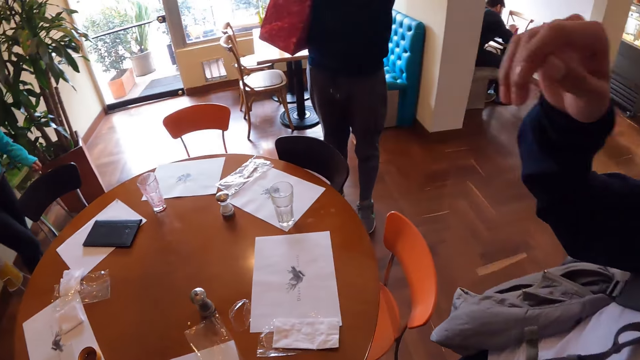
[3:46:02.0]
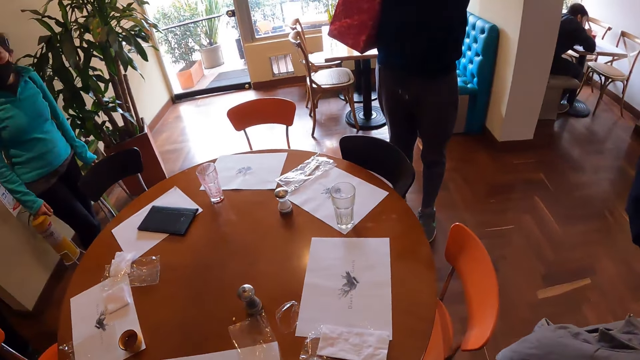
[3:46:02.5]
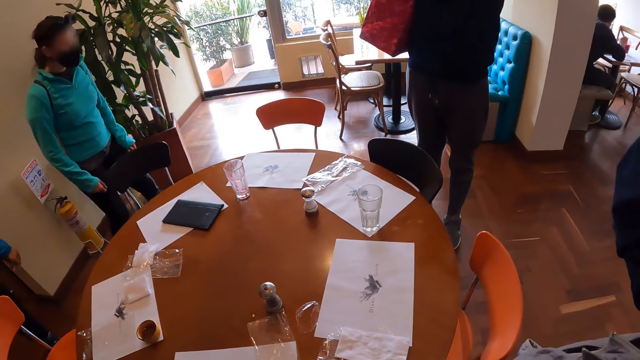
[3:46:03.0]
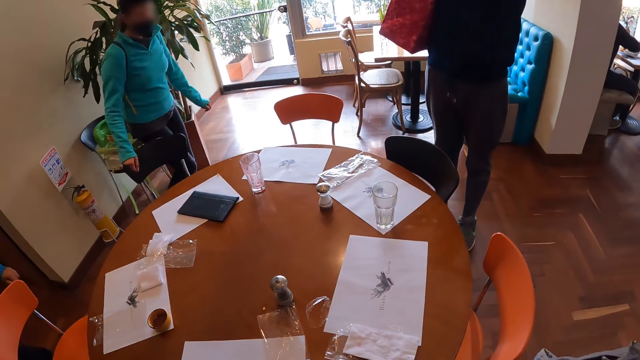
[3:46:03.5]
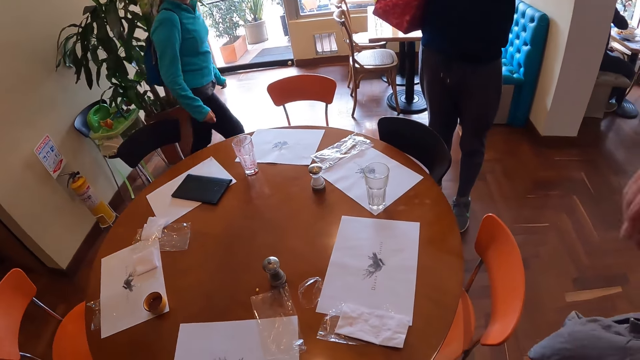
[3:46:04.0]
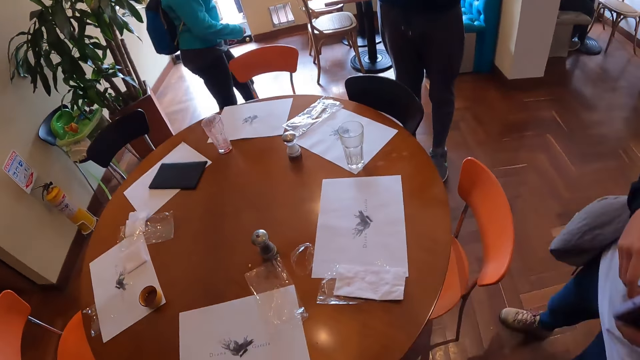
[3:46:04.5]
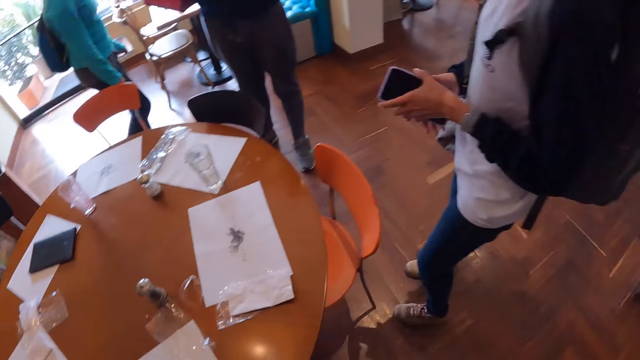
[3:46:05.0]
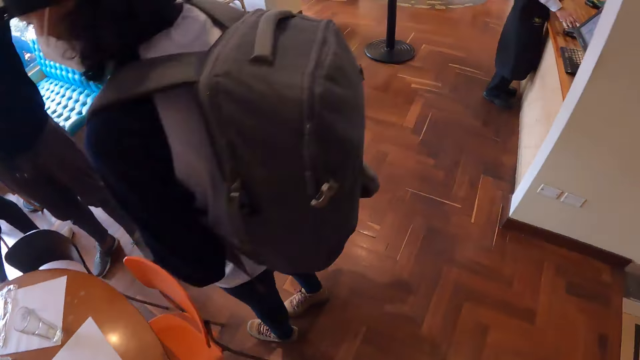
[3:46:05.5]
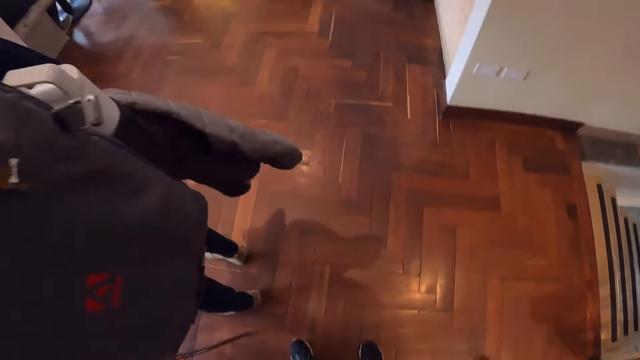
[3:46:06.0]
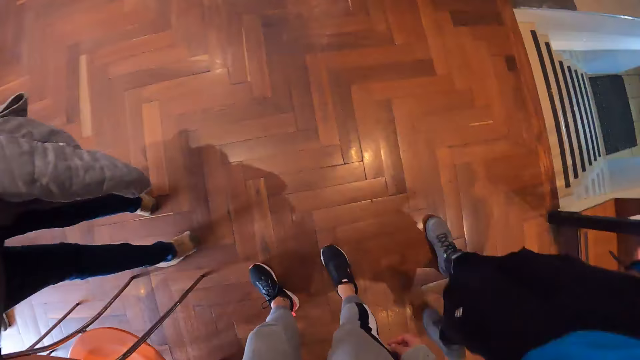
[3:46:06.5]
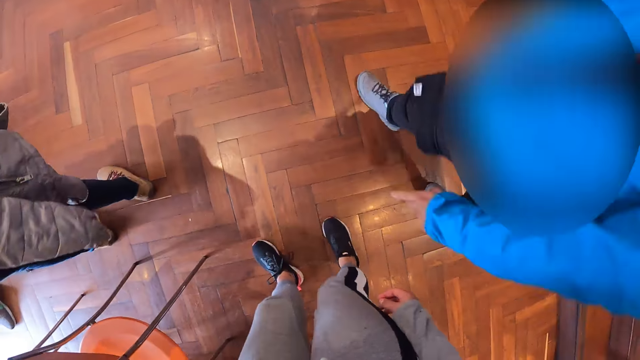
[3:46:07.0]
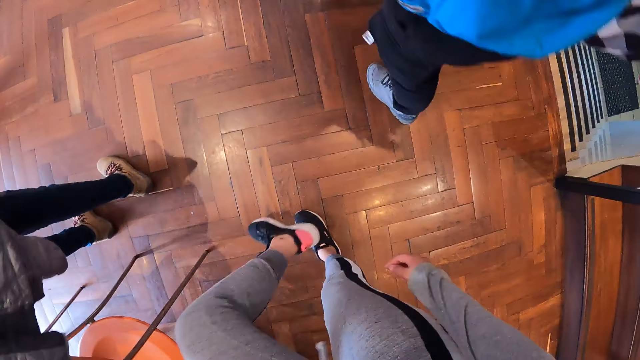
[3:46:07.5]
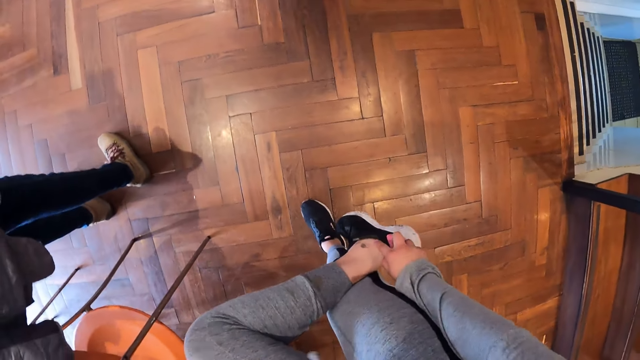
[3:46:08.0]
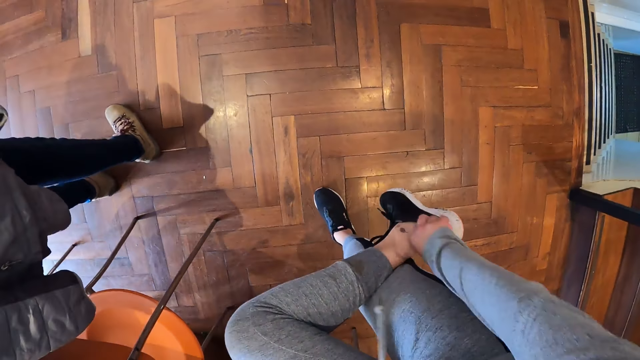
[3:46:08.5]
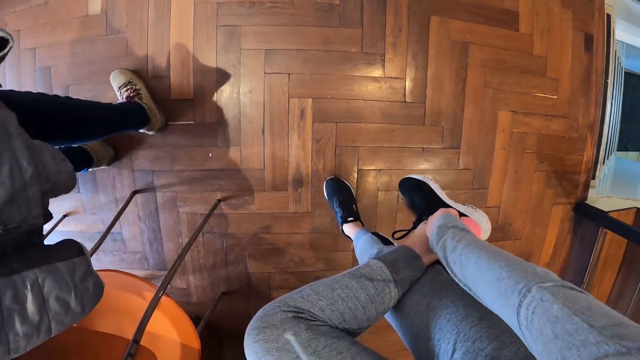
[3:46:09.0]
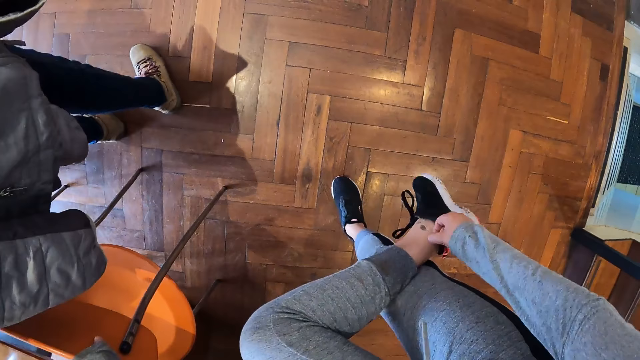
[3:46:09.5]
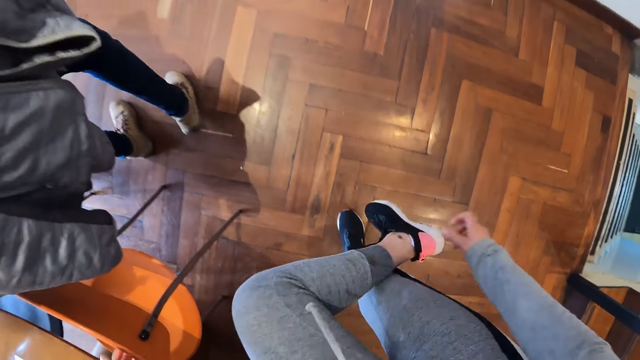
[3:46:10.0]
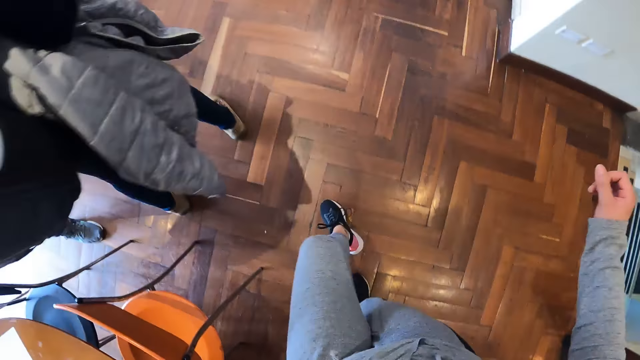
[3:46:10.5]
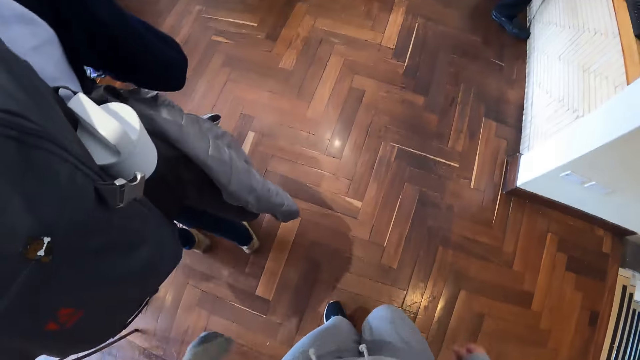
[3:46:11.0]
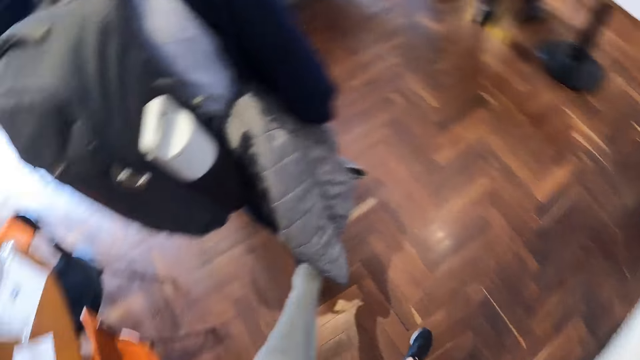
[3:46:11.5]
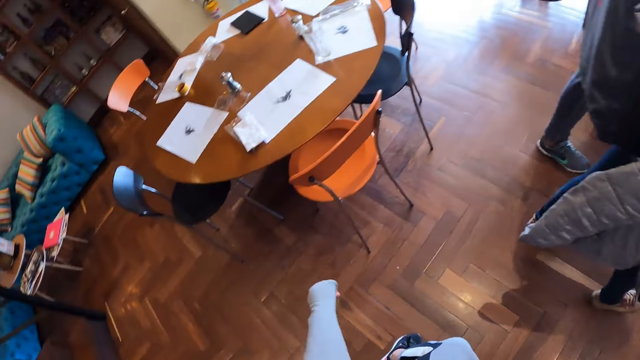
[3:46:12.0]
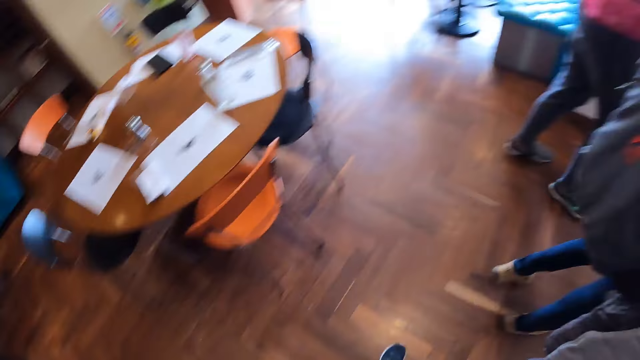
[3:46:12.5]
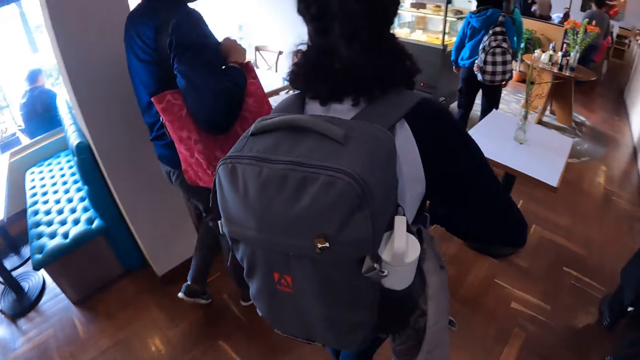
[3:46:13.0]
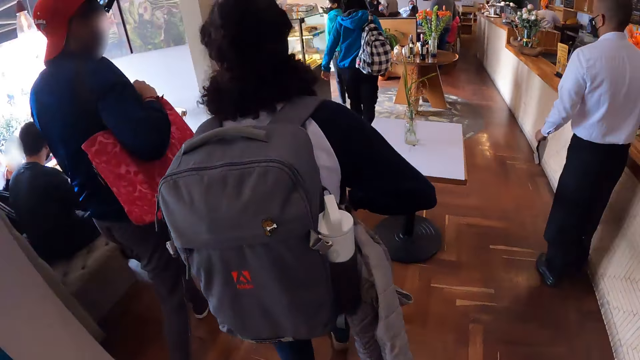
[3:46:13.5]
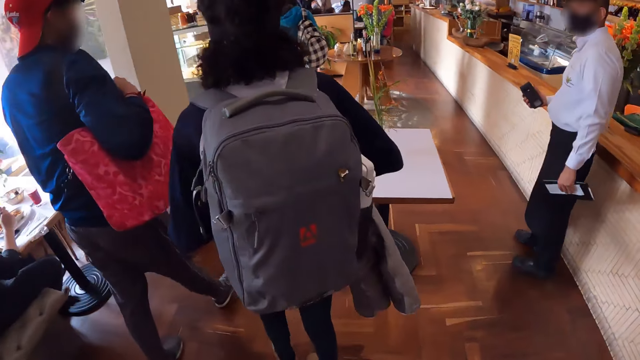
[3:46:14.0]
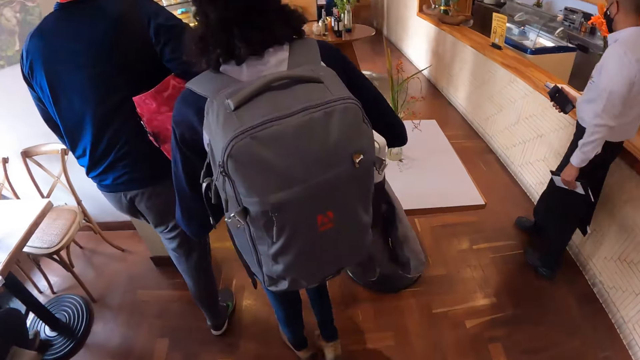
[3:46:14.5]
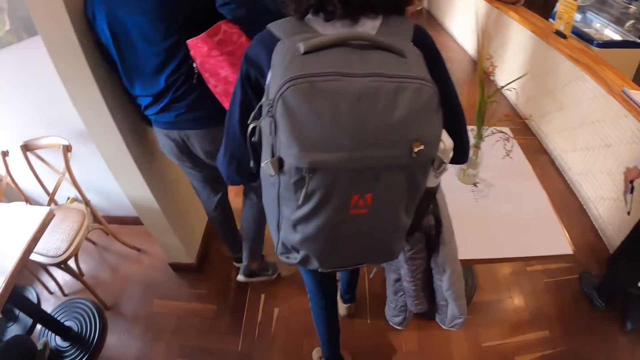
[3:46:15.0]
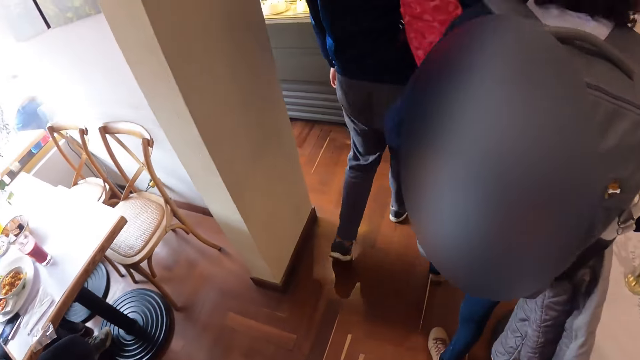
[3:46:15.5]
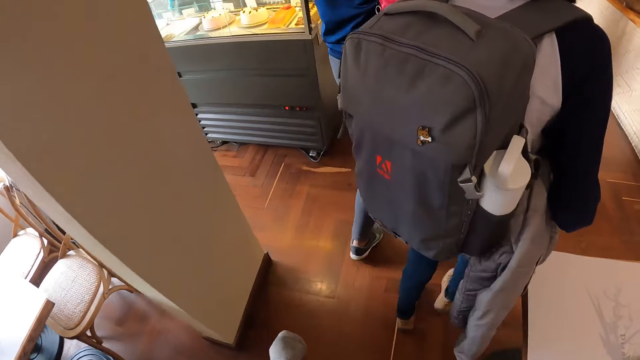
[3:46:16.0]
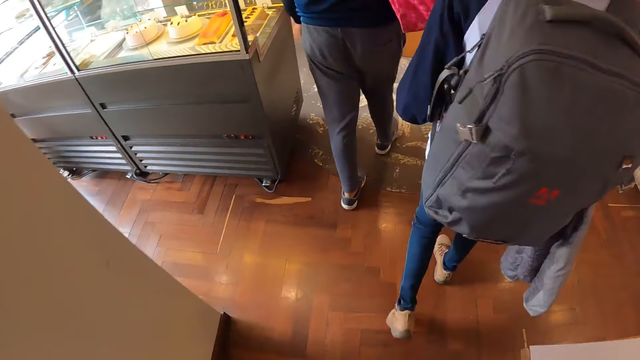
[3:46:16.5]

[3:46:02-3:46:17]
A woman adjusts the camera on the camera wearer's head with her right hand. The camera wearer adjusts her shoe with her right hand. She pulls up her socks. She walks. She steps out of the restaurant. She looks around. She walks out of the house.

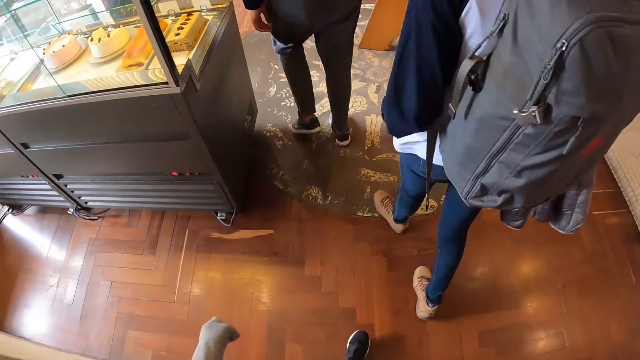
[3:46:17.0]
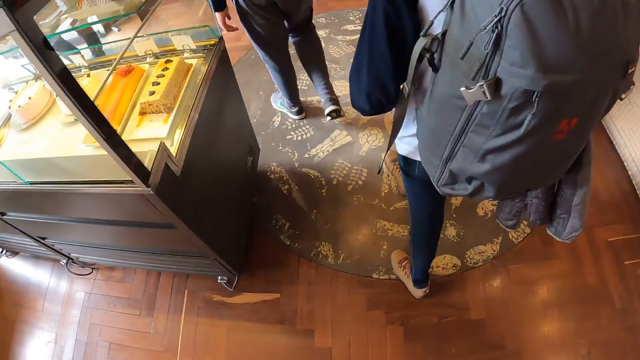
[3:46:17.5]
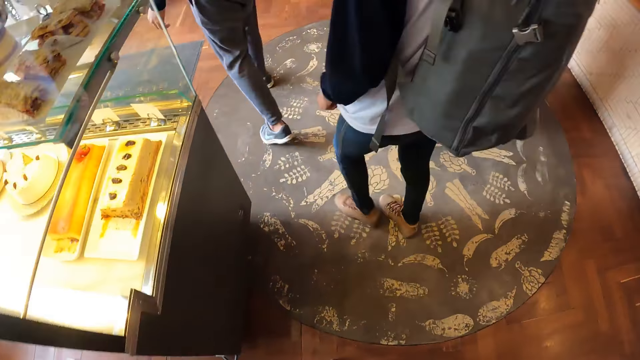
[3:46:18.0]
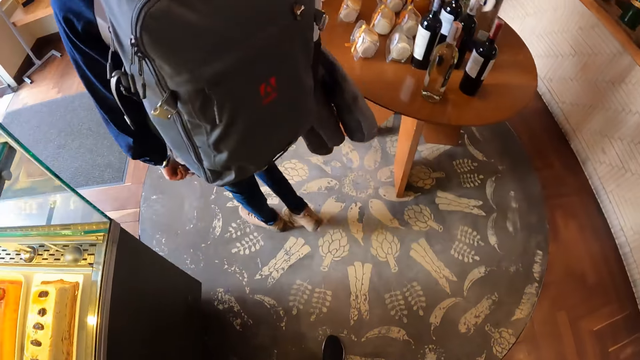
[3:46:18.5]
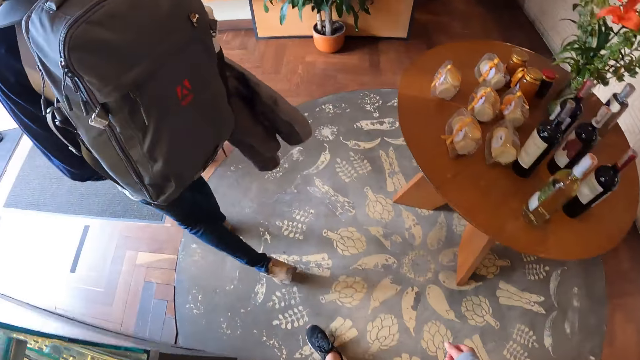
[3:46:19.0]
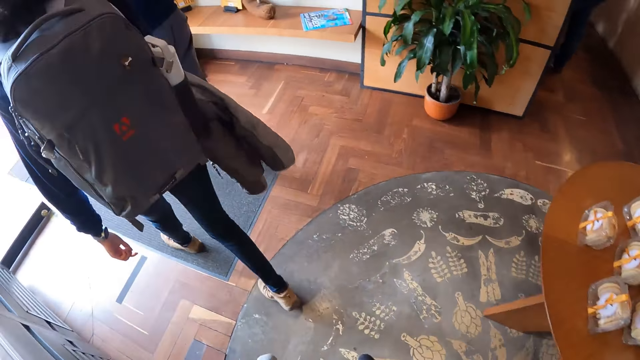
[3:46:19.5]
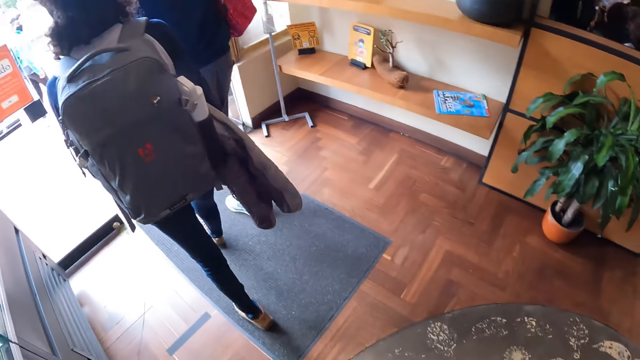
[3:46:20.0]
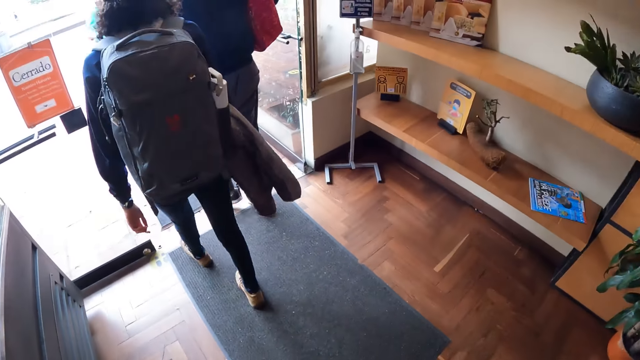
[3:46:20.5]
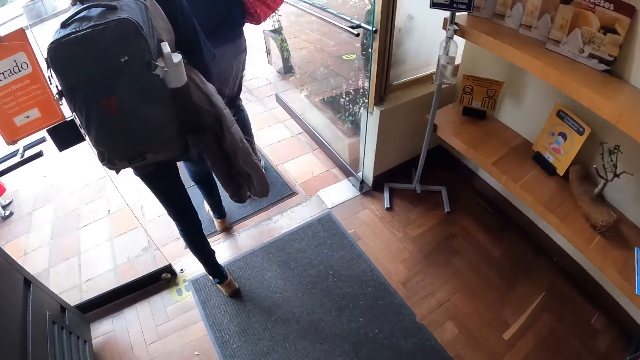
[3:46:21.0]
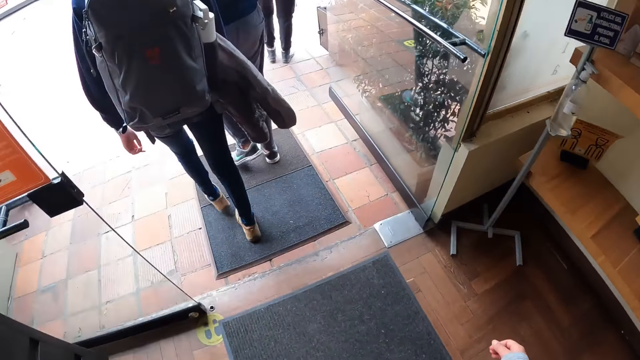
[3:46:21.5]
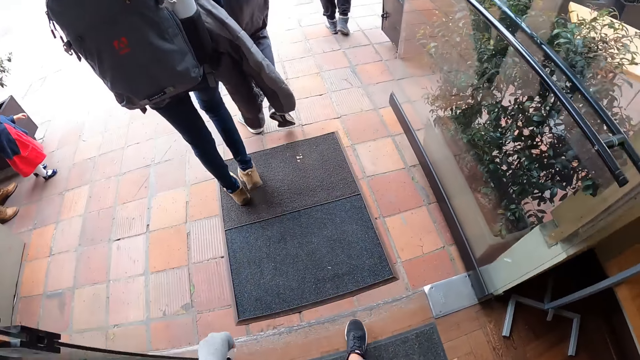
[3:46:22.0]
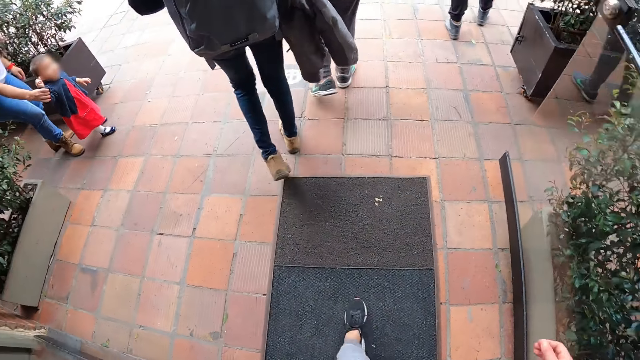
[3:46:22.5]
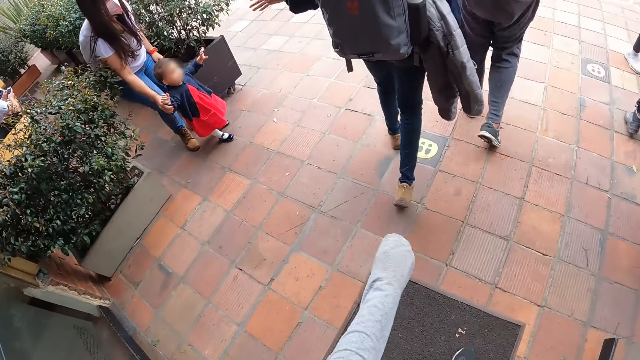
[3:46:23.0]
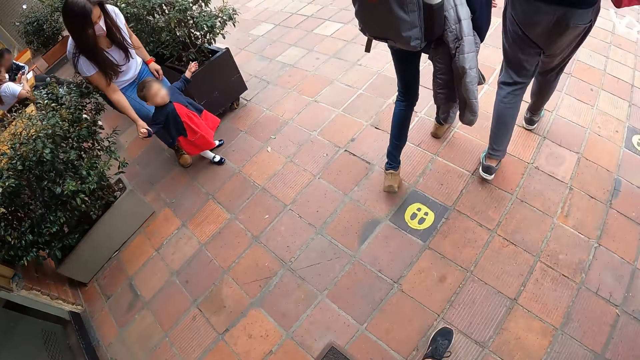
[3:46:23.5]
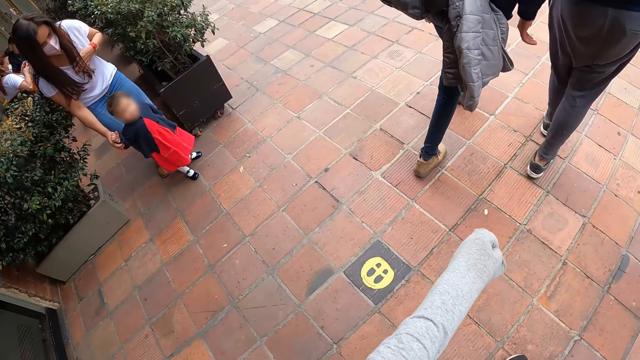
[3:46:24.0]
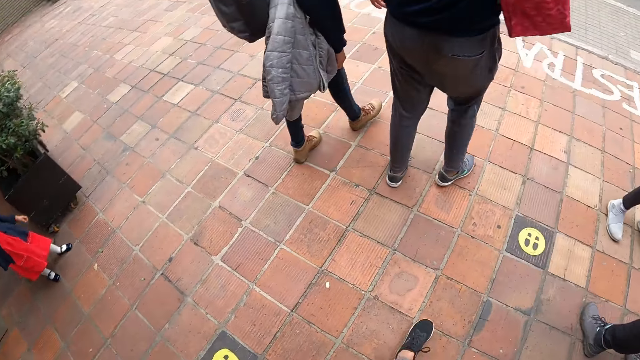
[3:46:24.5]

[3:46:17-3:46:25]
A woman holds a baby.
